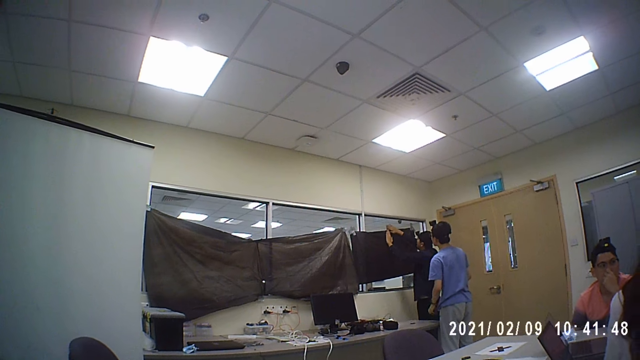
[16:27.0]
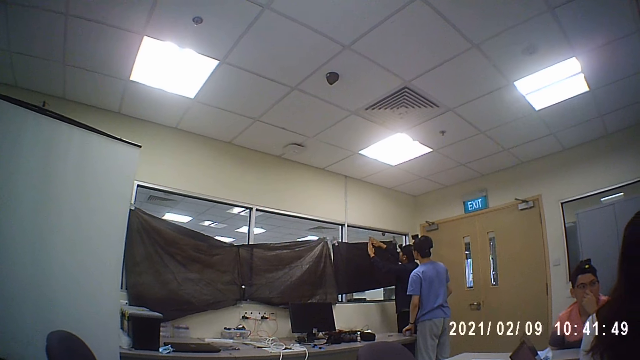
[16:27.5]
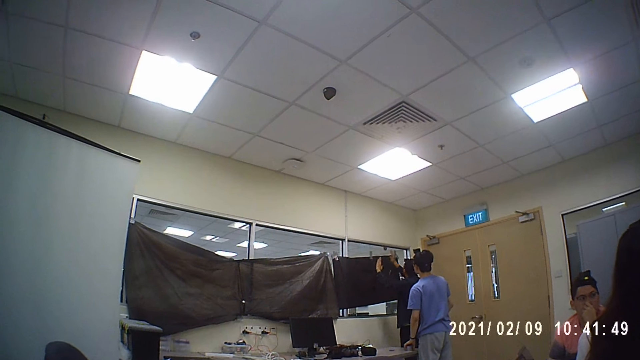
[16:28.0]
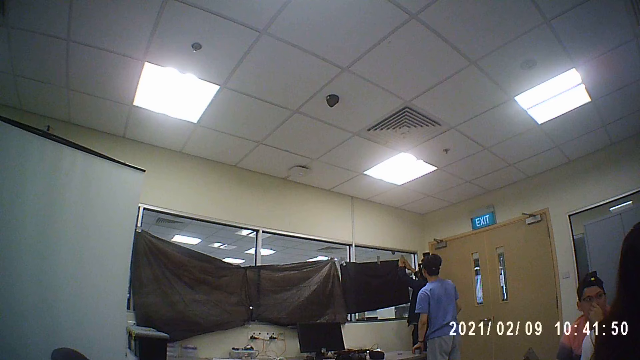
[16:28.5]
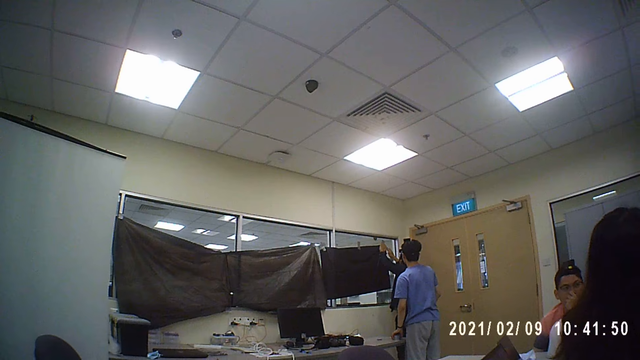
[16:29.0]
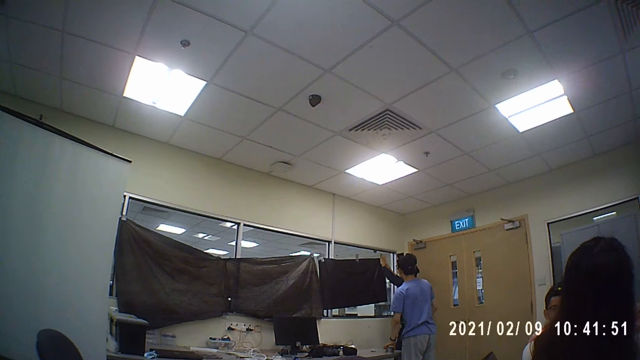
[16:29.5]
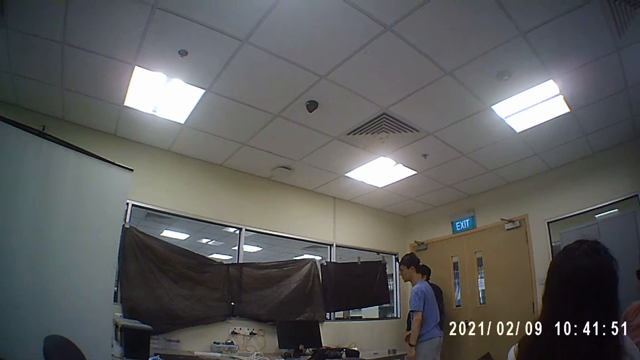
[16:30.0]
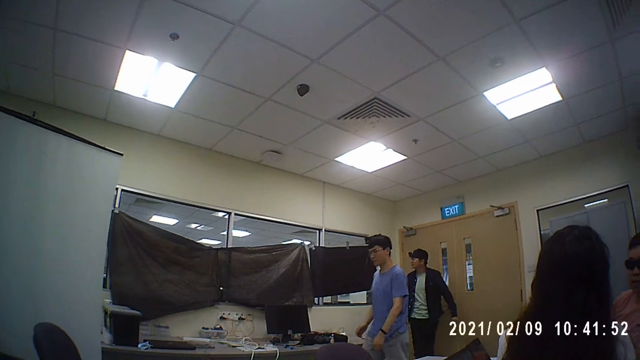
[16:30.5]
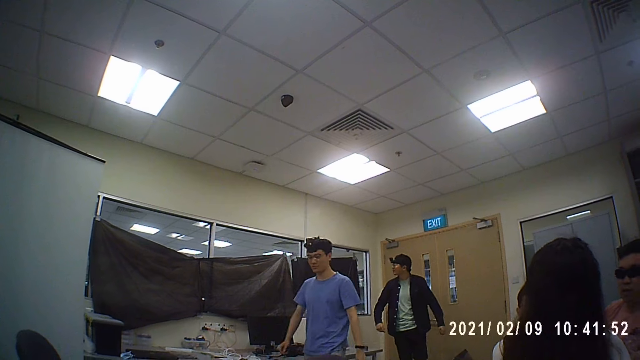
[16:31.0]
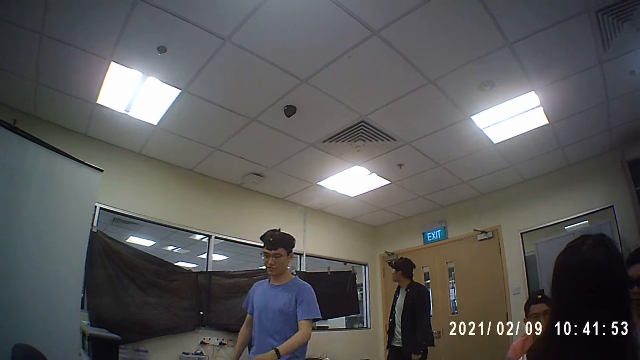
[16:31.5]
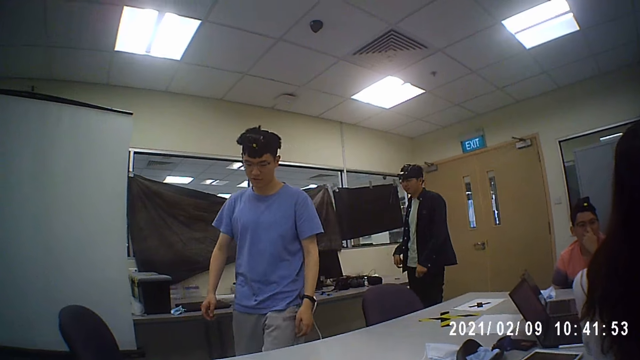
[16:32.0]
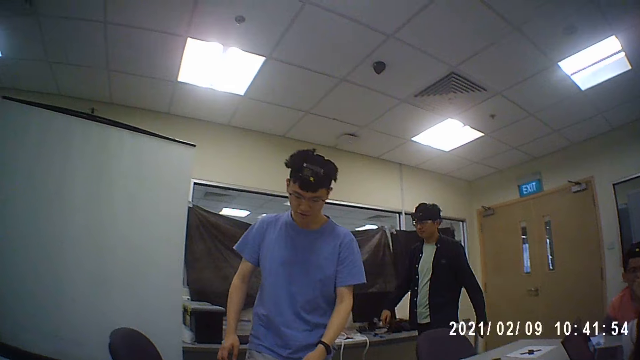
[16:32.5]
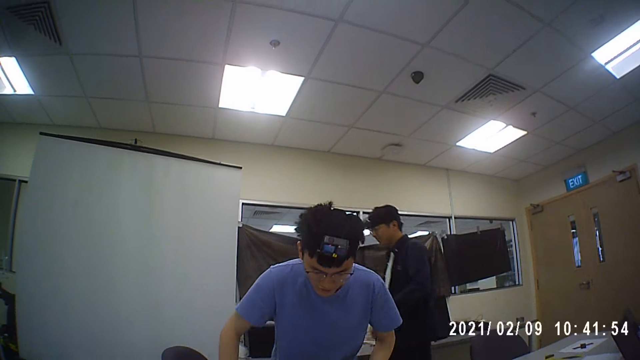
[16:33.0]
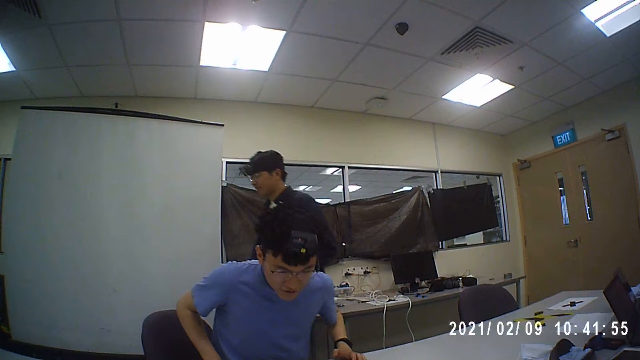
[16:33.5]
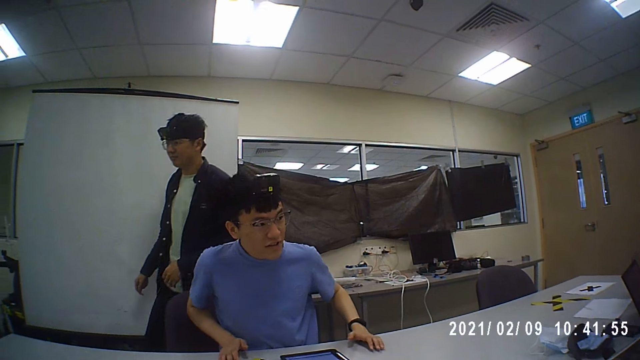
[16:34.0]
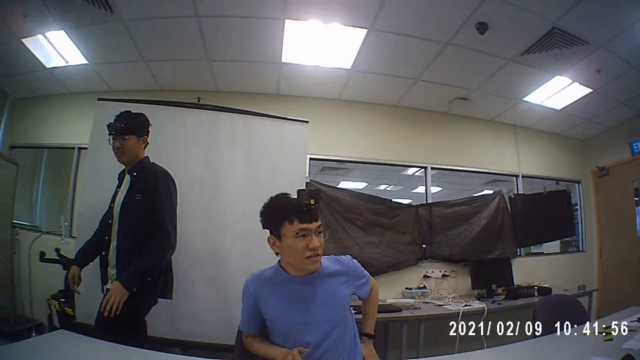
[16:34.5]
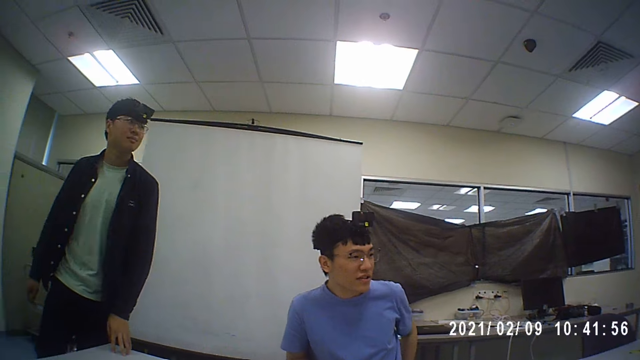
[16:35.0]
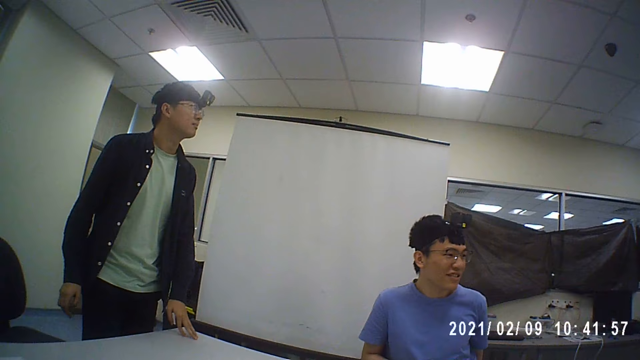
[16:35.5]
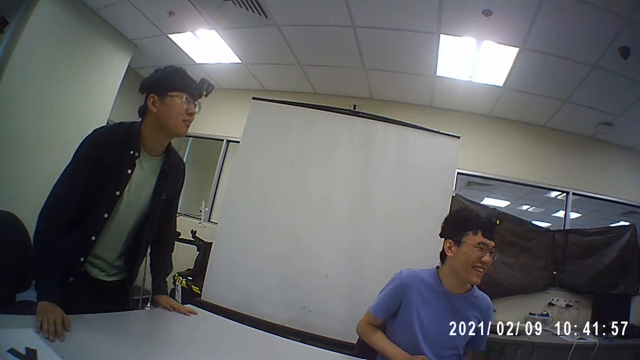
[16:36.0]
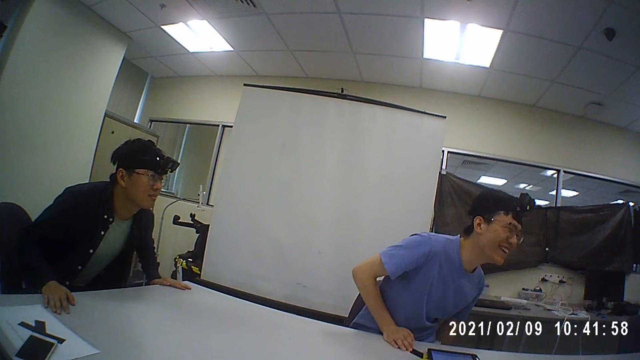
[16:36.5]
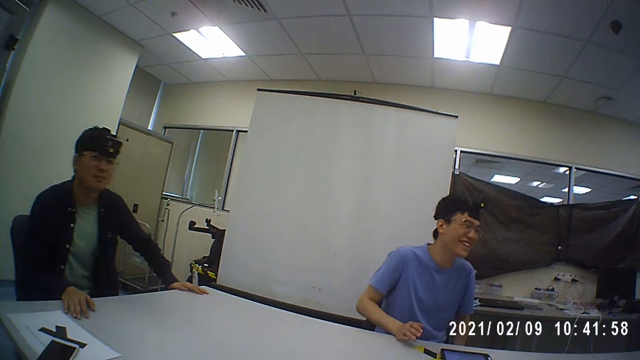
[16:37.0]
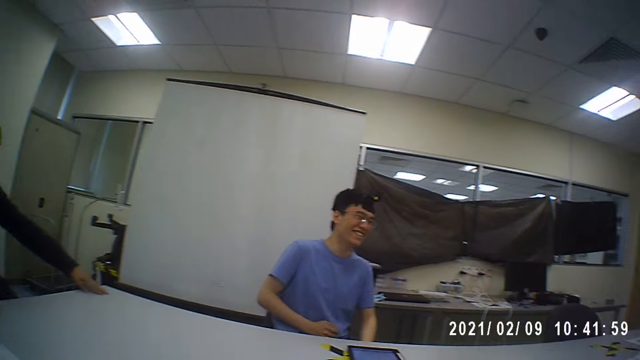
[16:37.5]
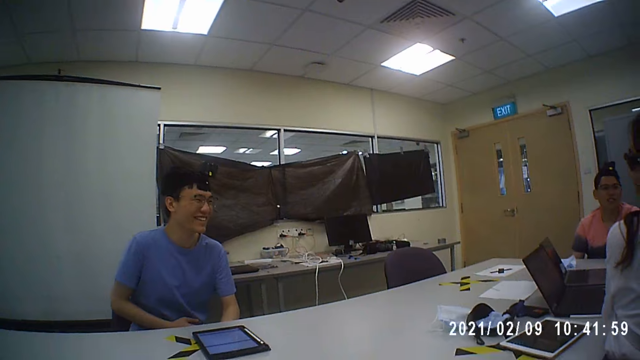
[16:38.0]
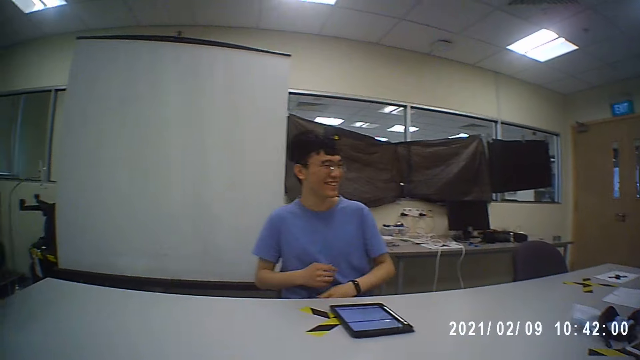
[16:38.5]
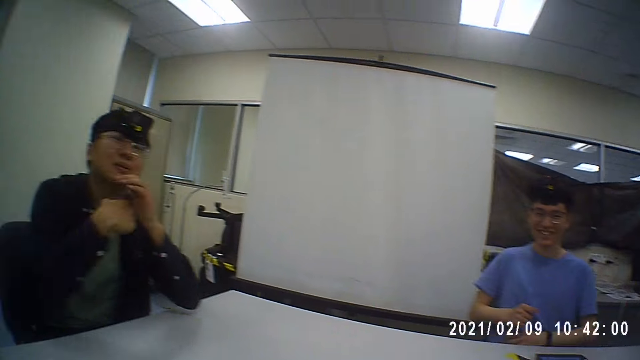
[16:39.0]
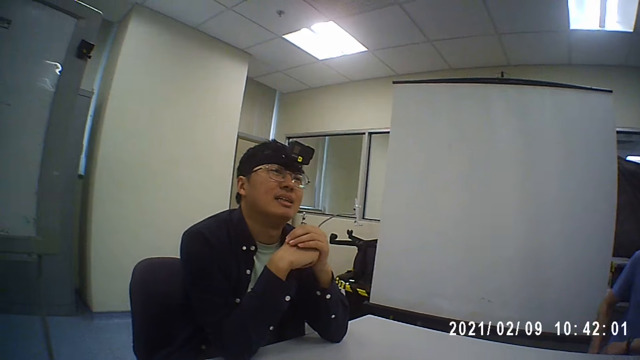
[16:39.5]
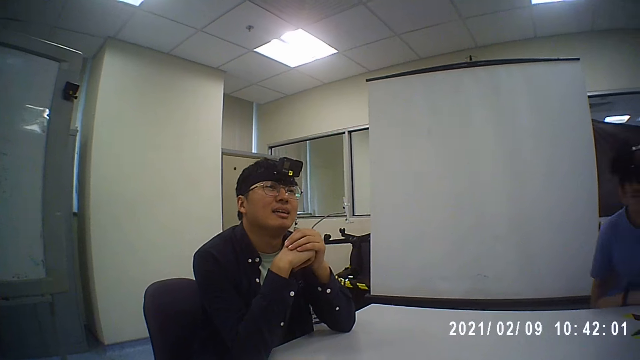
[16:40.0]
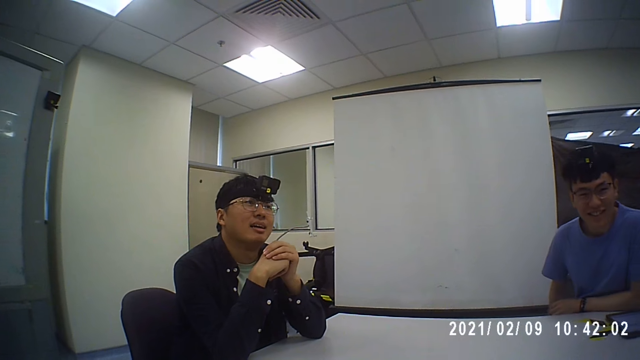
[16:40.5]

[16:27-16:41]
A man drops the tape on the table with his left hand. He walks away from the window. Another man walks away from the window. The first man sits on the chair. A third man interacts with the first man. The second man sits on the chair. The second man interacts with the camera wearer.

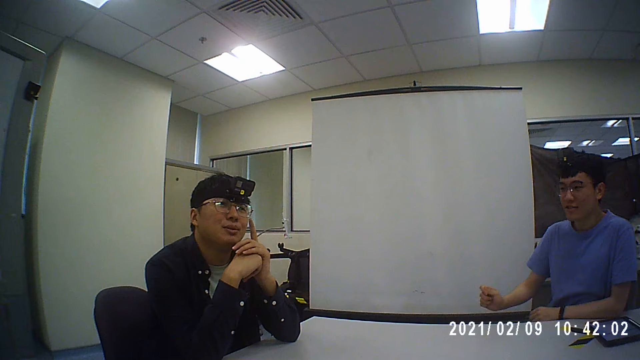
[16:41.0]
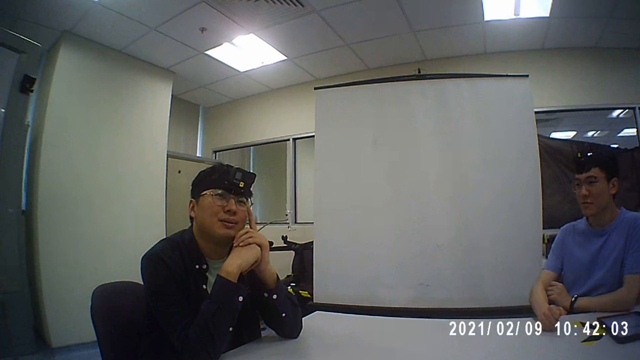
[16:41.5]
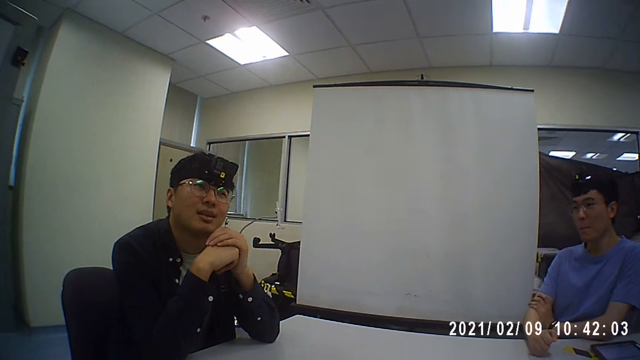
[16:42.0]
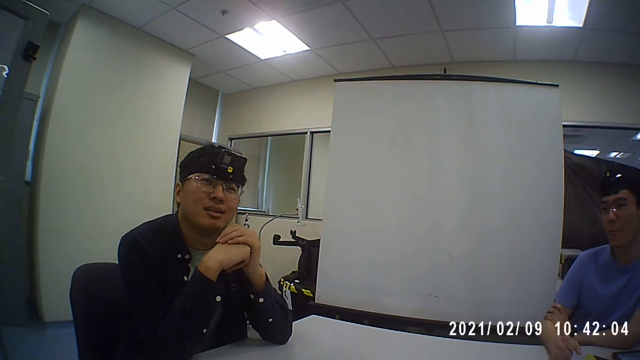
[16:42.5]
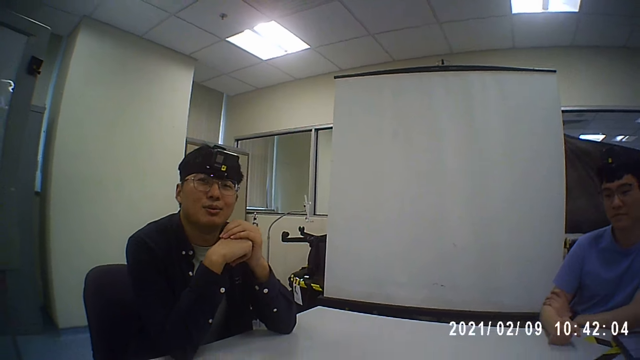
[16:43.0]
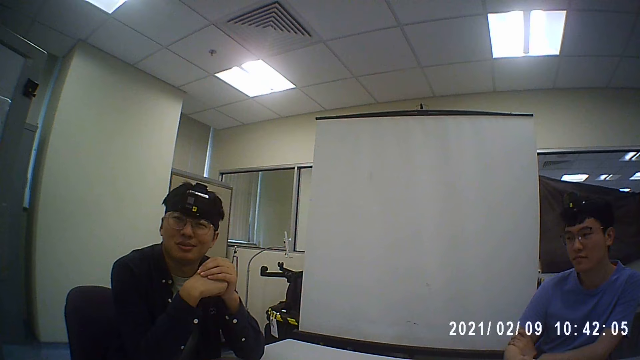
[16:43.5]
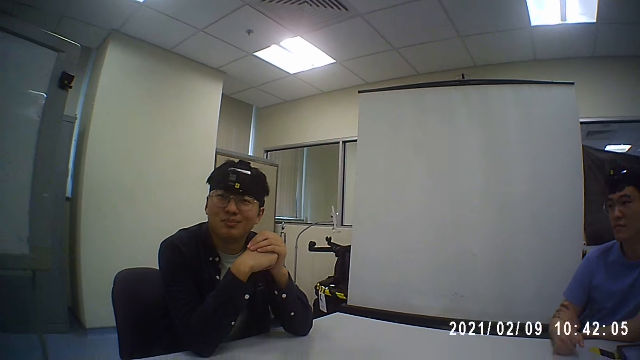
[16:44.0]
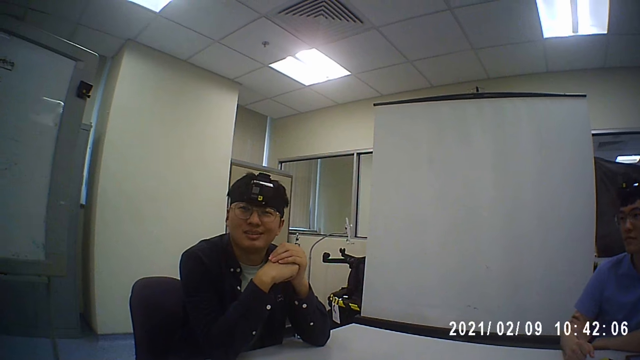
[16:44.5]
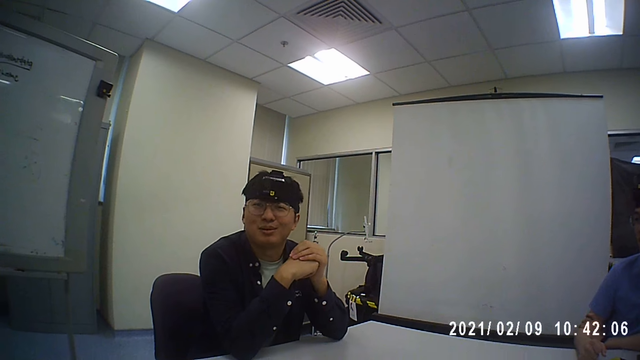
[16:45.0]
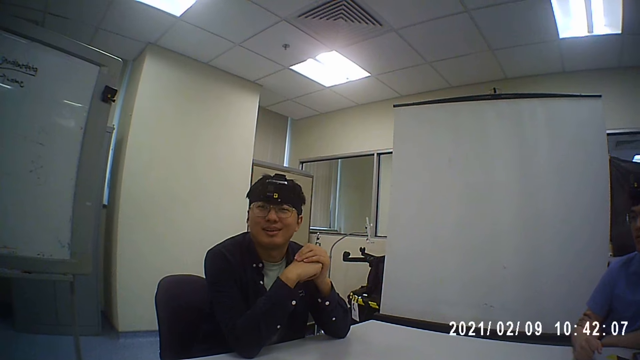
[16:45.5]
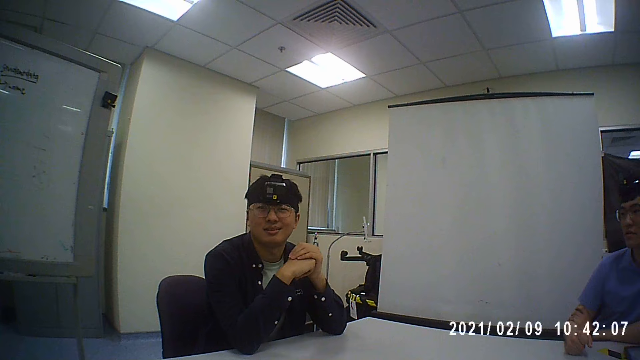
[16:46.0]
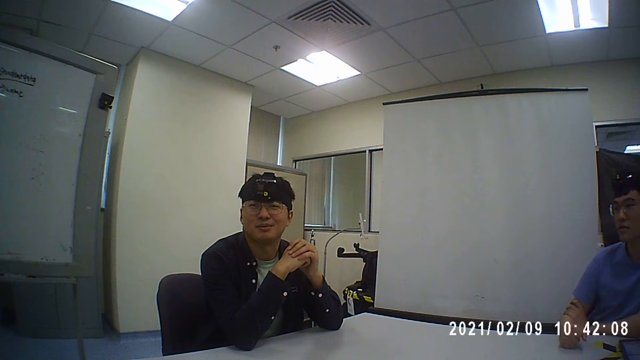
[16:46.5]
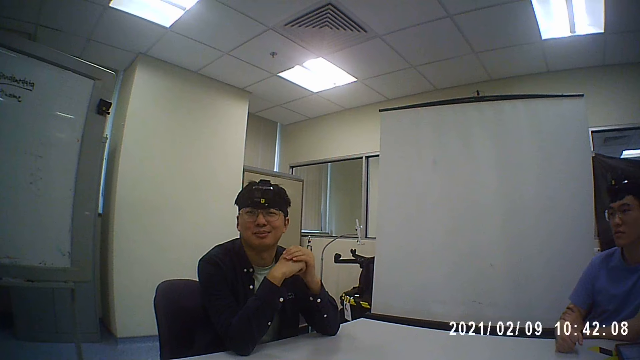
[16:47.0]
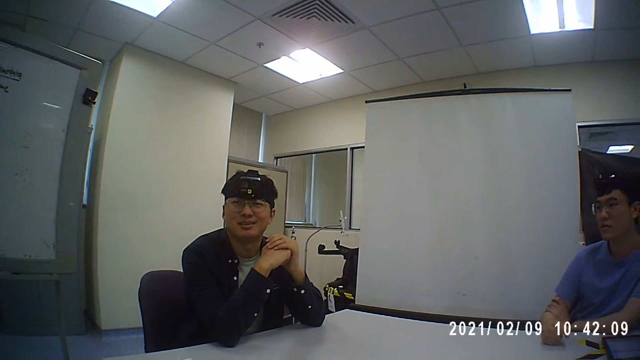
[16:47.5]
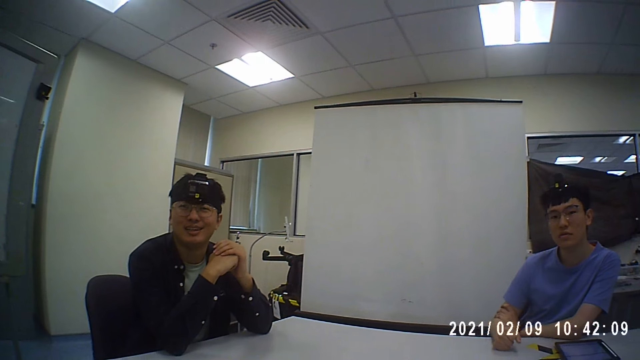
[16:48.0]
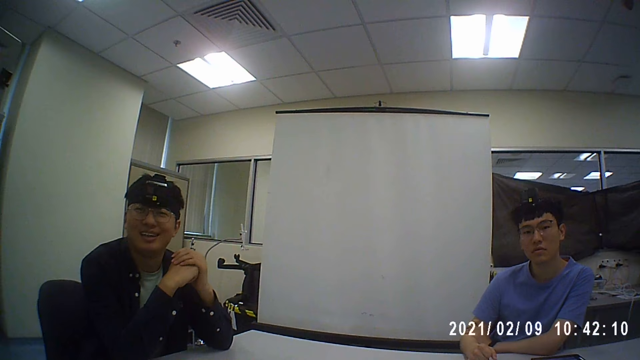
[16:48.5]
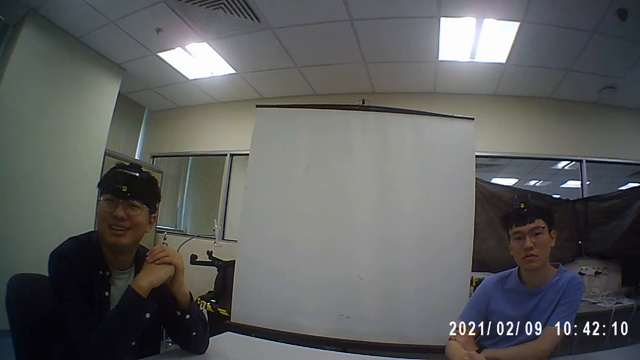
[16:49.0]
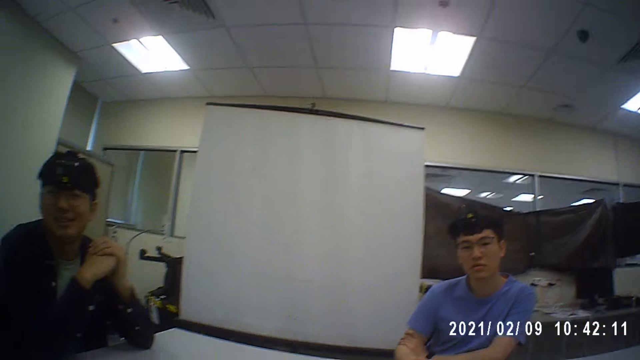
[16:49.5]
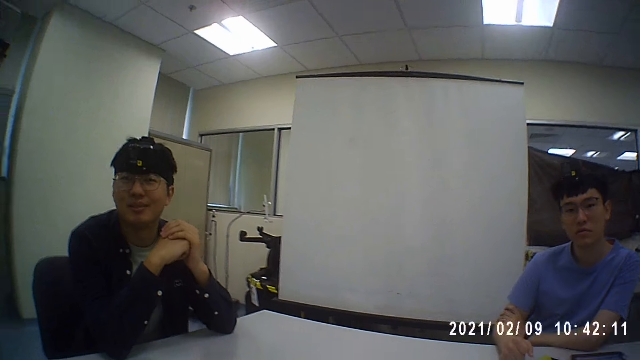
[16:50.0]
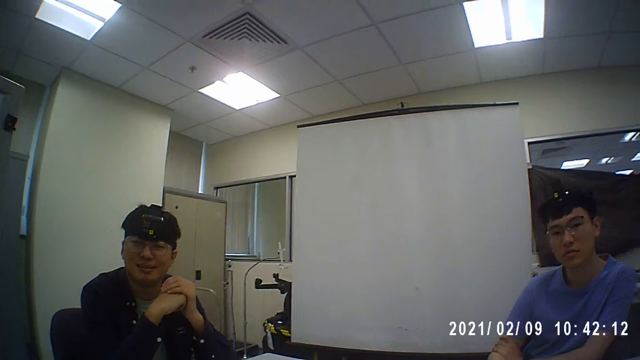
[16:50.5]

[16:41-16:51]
A man touches his face with his left hand. The camera wearer looks at the man.
